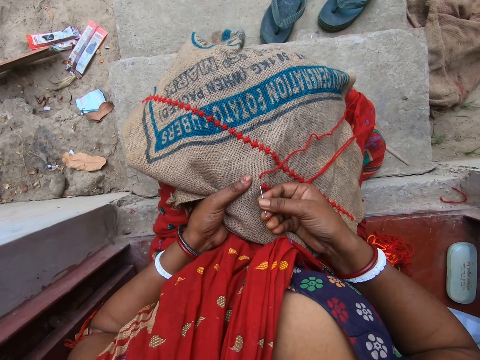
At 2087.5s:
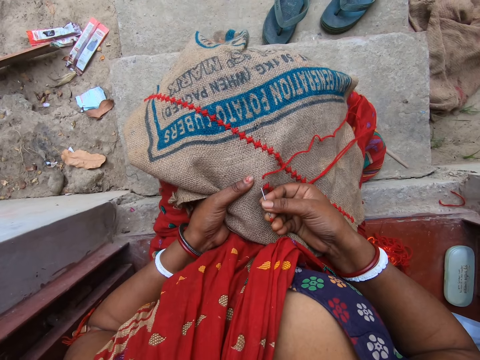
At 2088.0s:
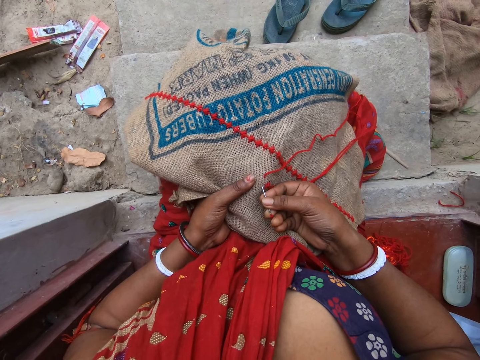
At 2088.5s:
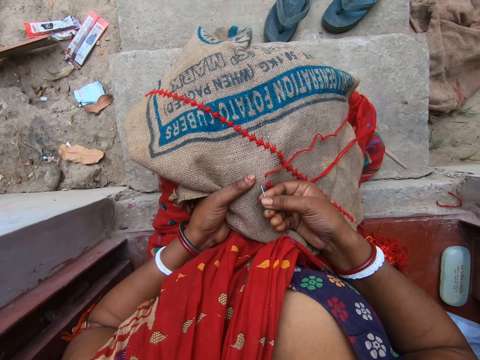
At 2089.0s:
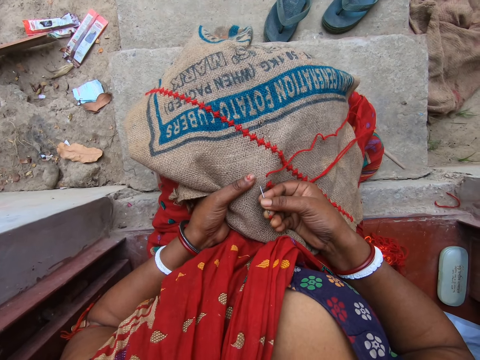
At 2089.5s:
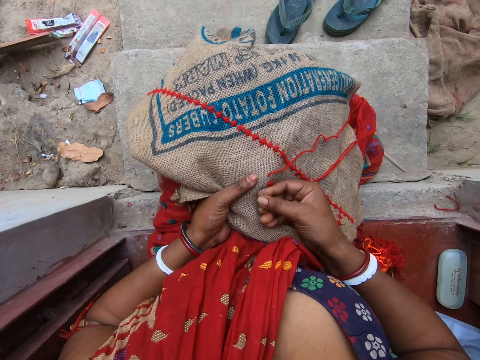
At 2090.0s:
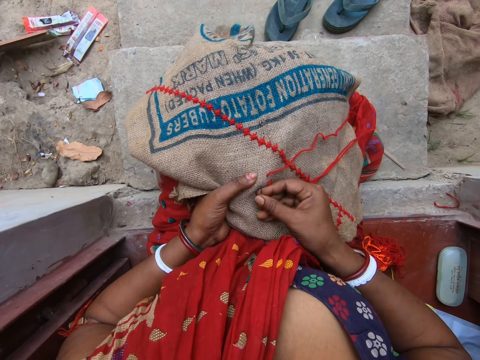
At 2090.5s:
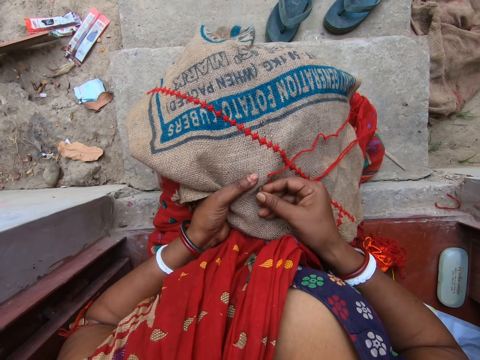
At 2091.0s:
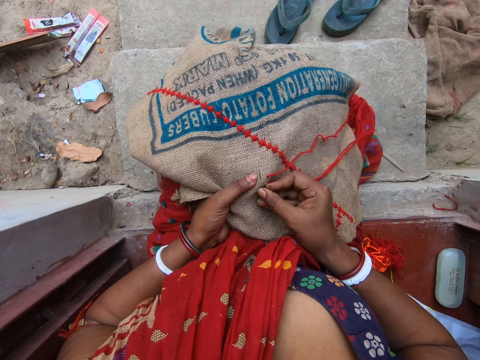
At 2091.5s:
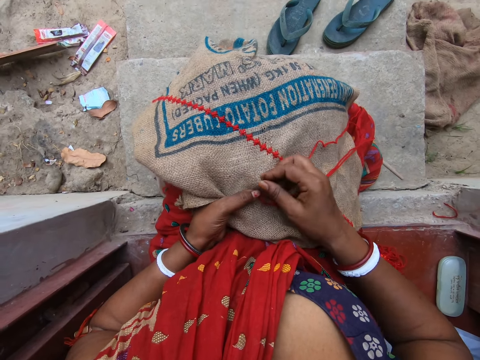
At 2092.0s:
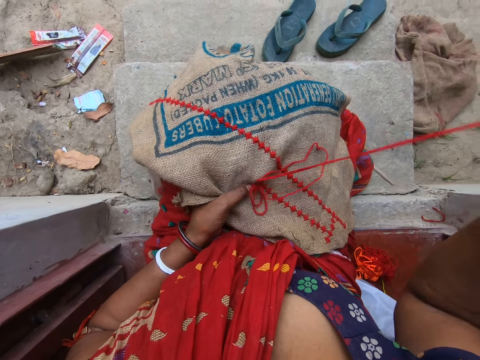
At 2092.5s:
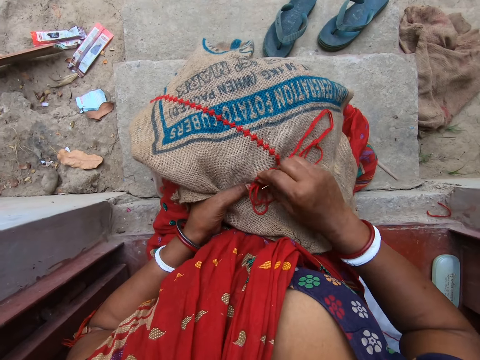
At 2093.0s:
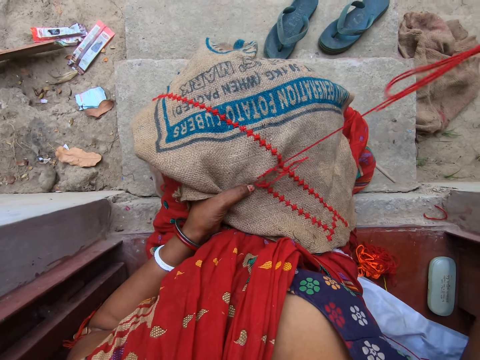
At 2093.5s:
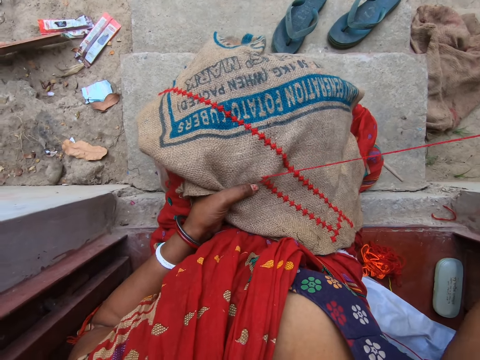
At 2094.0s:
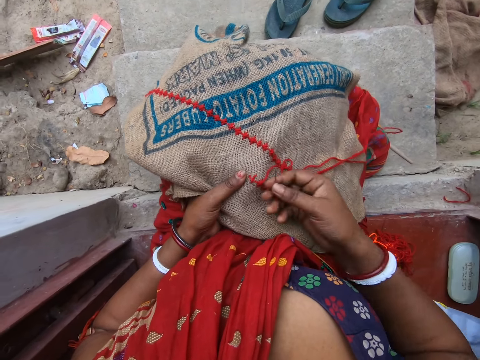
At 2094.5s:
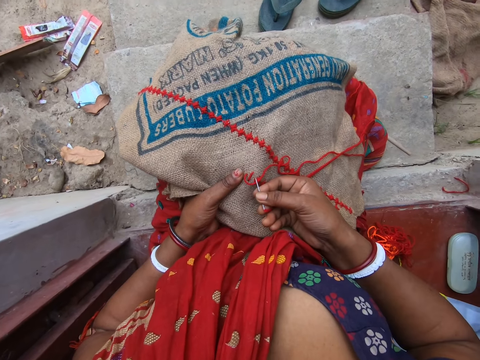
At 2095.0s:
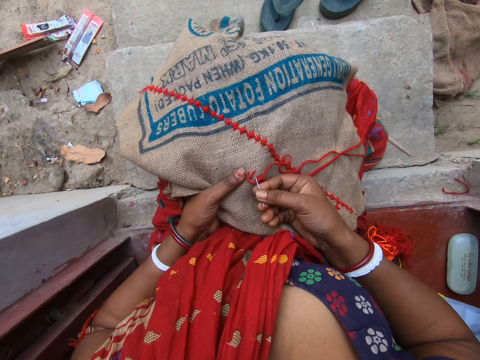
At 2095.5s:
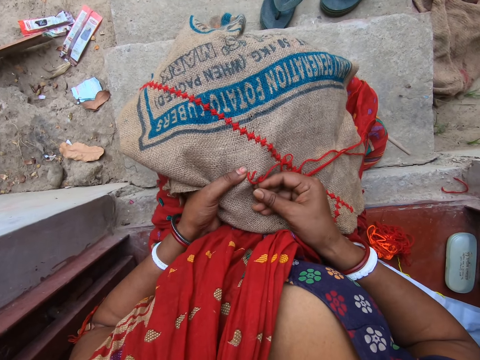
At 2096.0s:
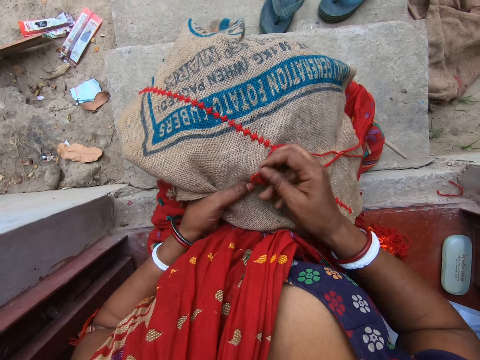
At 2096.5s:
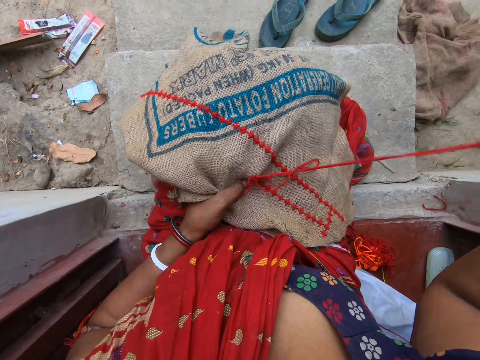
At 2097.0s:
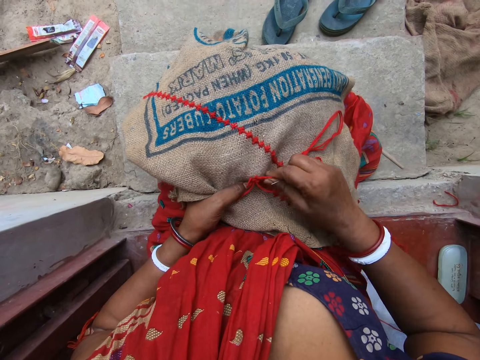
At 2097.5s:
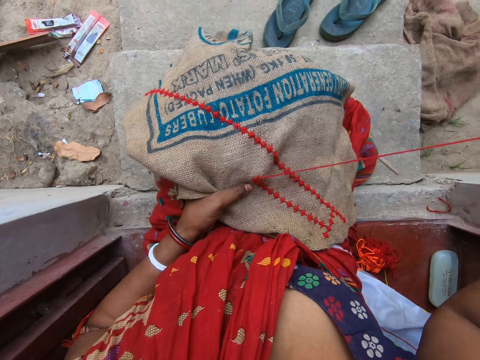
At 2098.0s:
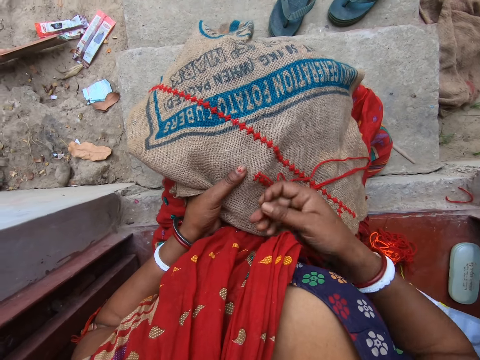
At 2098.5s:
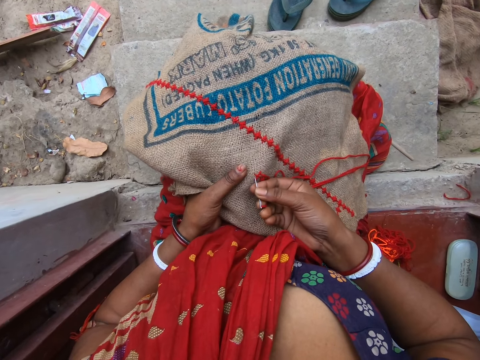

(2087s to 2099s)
The camera wearer sews a design on the cloth with the needle and thread in her right hand.

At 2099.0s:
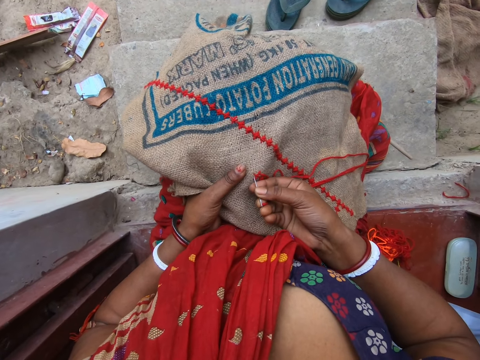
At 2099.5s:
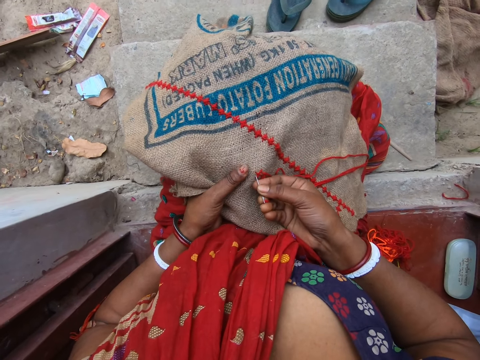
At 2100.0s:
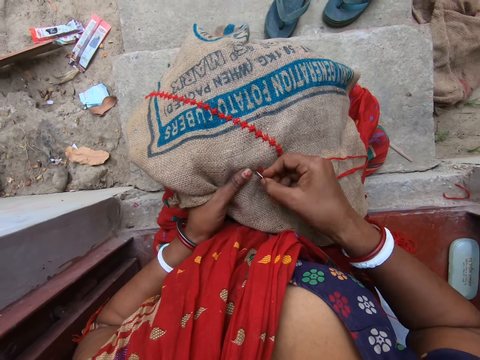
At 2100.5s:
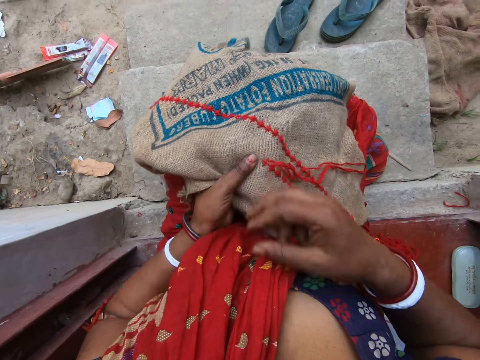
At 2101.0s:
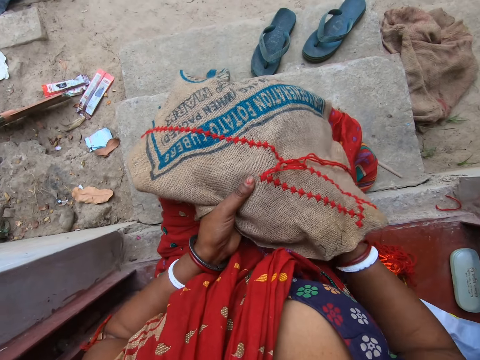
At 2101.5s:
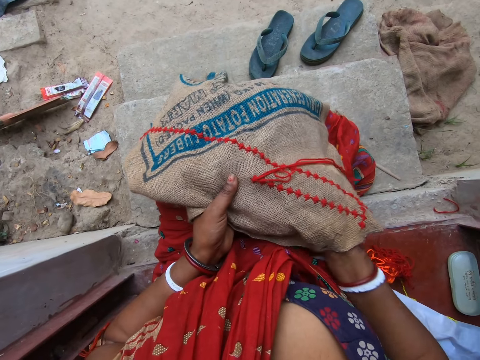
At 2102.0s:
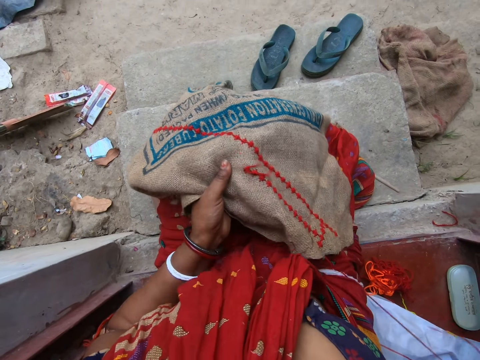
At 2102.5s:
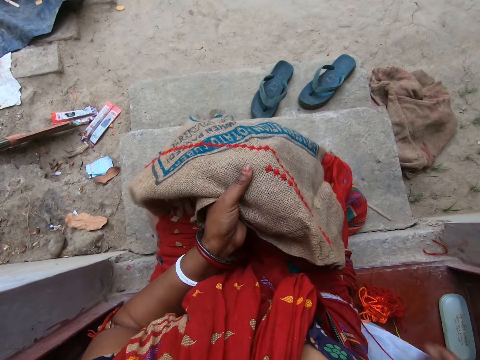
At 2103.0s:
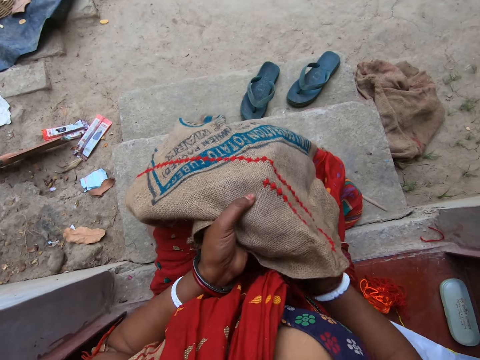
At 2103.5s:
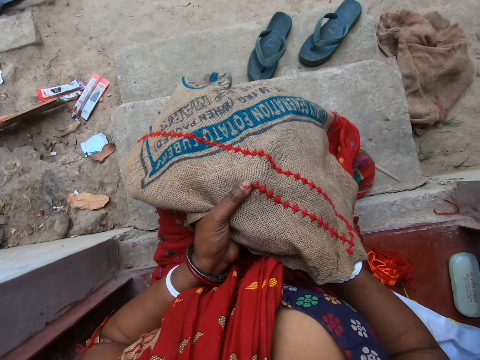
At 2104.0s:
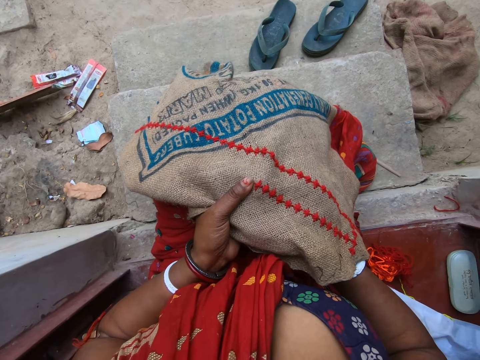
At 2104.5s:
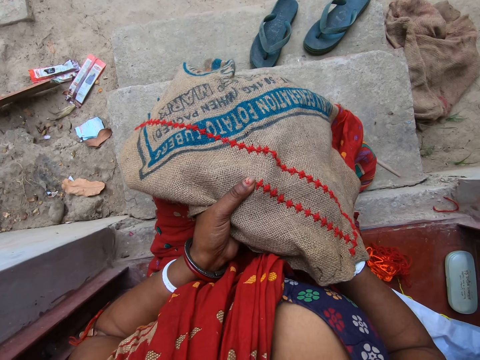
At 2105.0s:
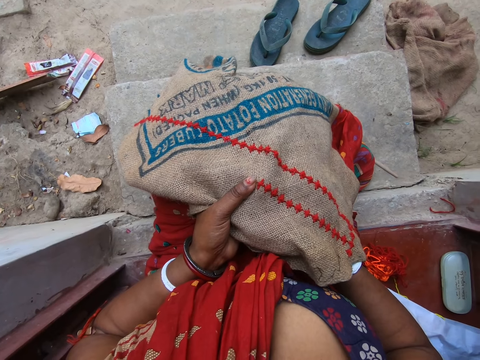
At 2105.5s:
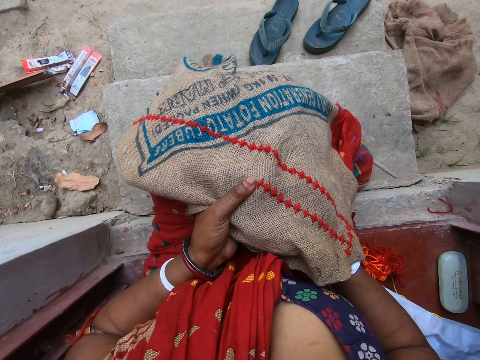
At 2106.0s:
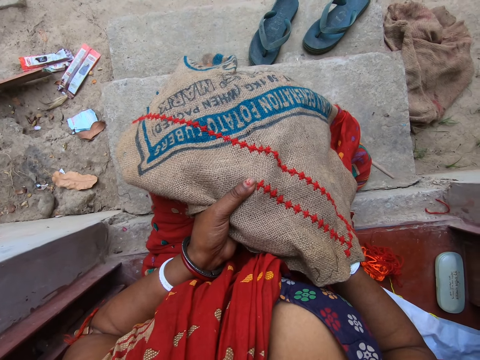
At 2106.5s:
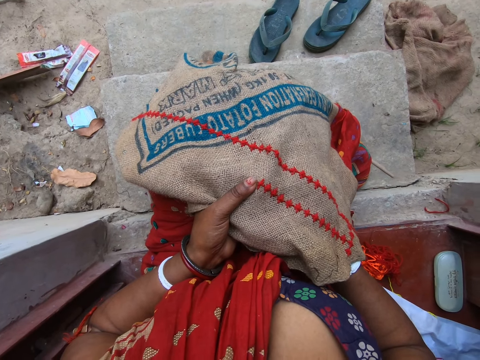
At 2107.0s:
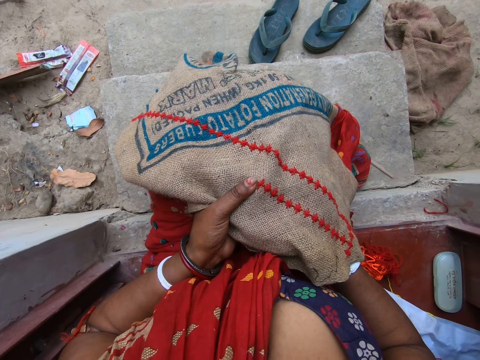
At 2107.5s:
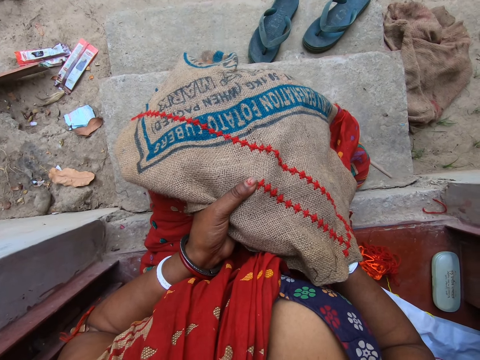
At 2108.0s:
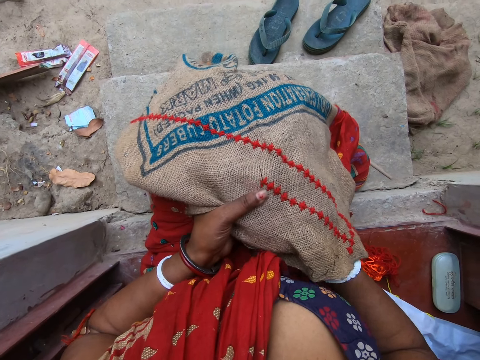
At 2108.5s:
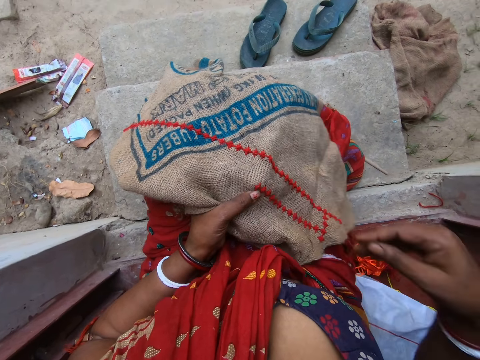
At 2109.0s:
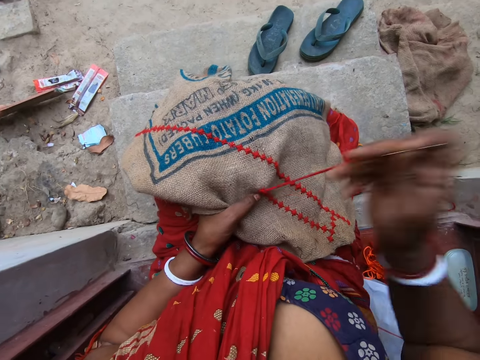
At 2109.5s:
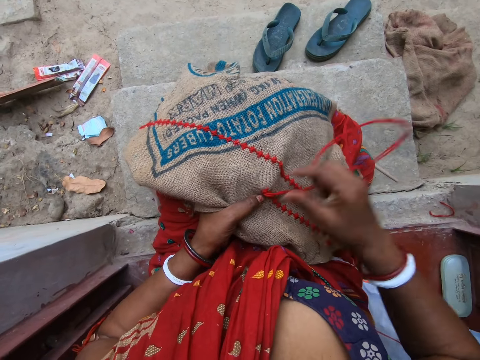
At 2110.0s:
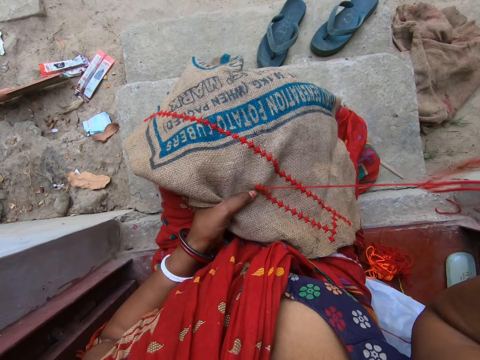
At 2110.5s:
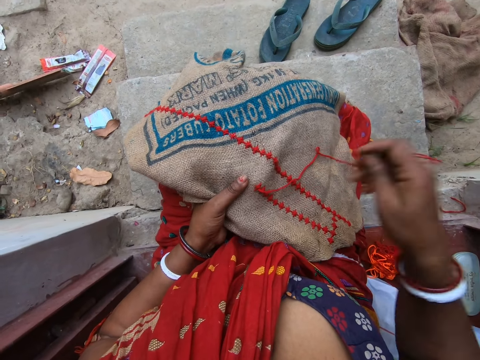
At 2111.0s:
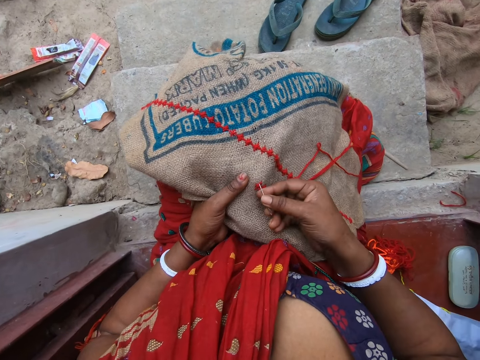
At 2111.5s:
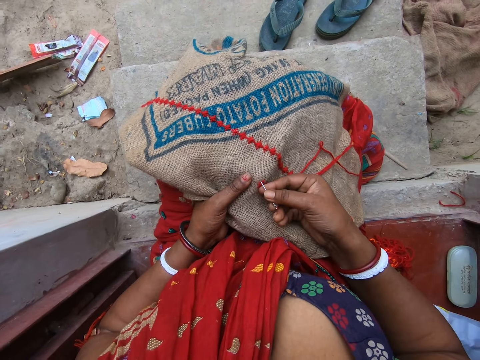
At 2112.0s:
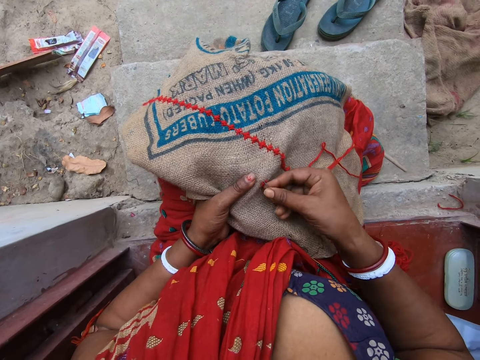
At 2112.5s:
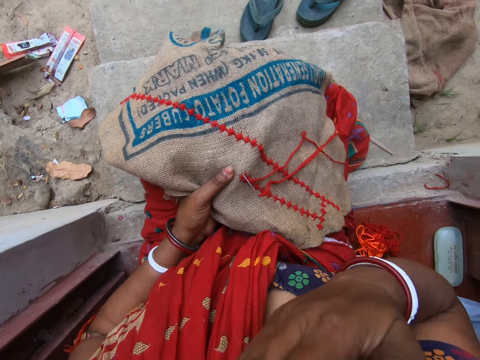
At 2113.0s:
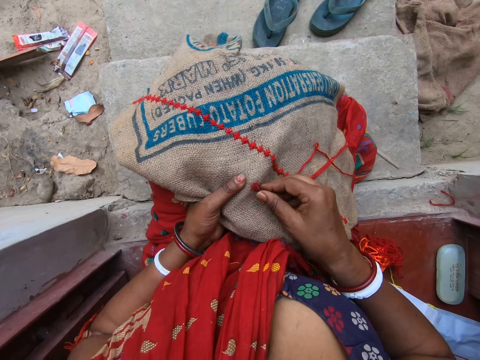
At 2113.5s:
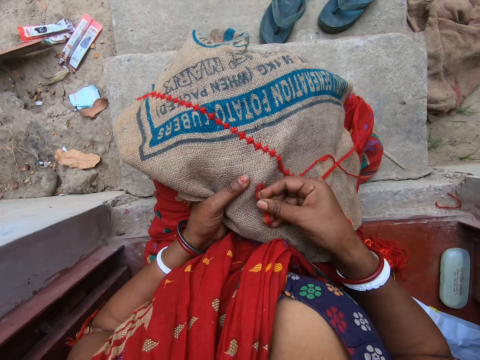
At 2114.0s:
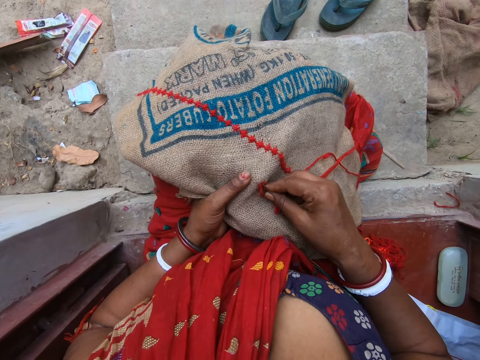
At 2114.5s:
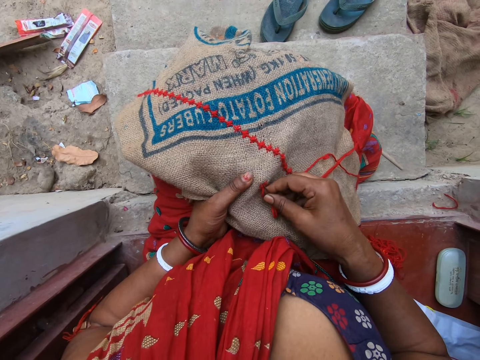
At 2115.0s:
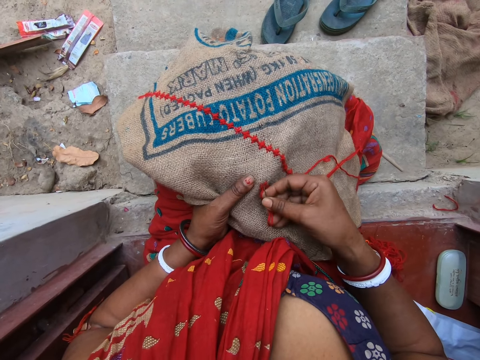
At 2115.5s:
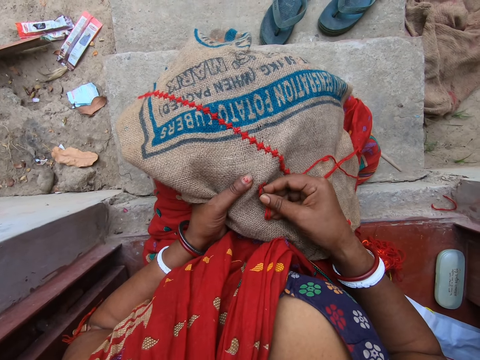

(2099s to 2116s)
The camera wearer puts her right hand under the cloth. She pulls the needle and thread from under the cloth with her right hand. She puts her right hand under the cloth. She removes her right hand from under the cloth. She pulls the needle and thread from the cloth with her right hand. She puts the needle in the cloth with her right hand. She puts her right hand in her mouth and licks the hand. She holds the needle with her right hand.
